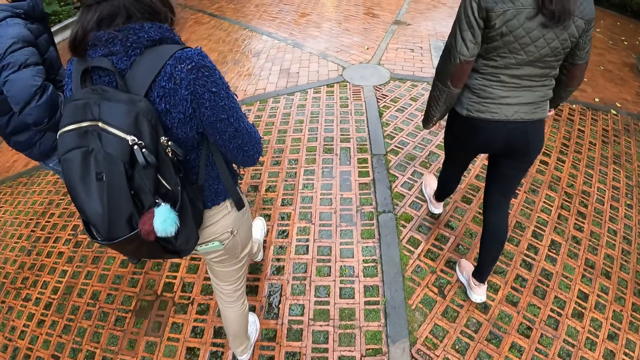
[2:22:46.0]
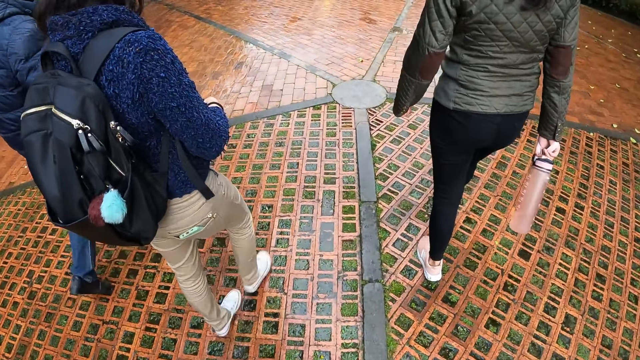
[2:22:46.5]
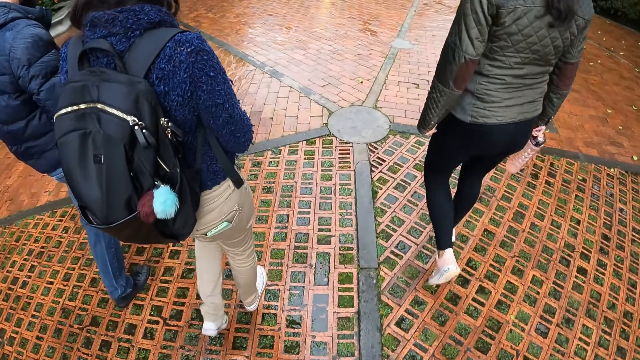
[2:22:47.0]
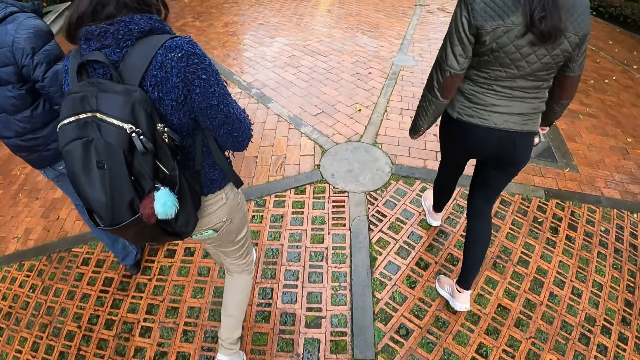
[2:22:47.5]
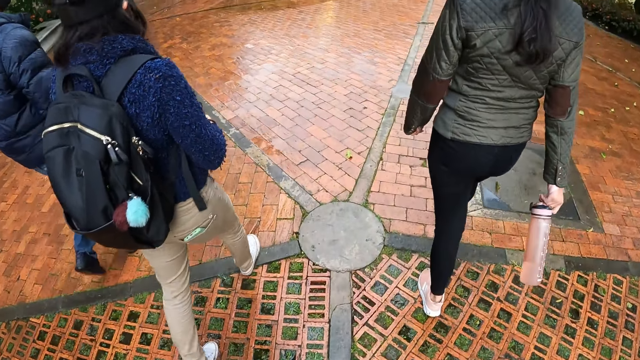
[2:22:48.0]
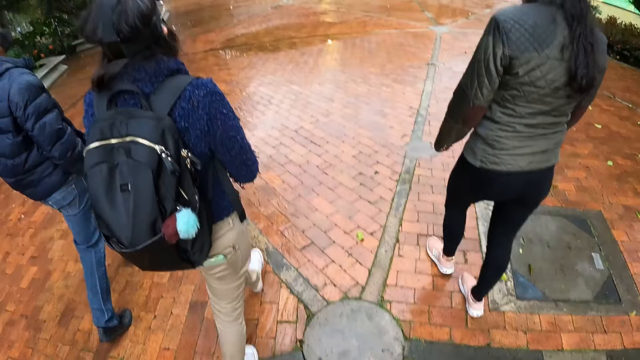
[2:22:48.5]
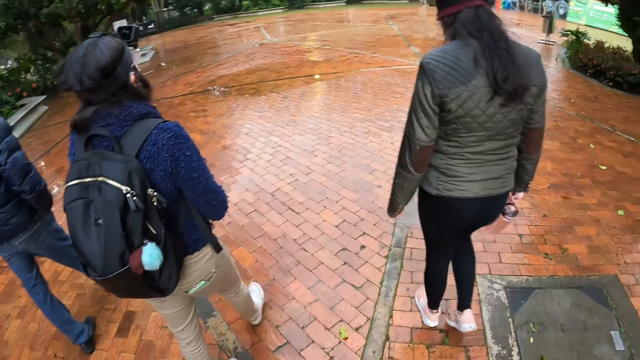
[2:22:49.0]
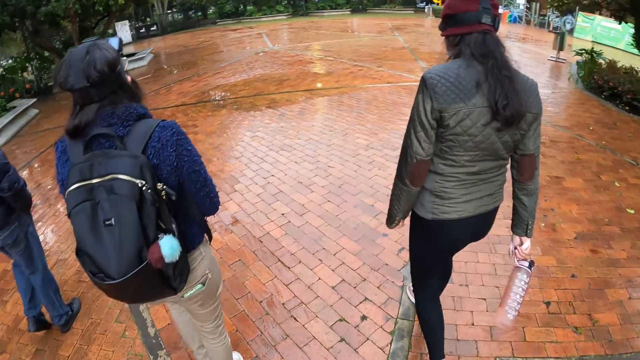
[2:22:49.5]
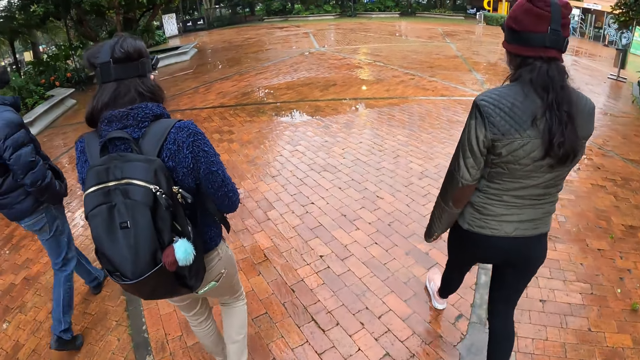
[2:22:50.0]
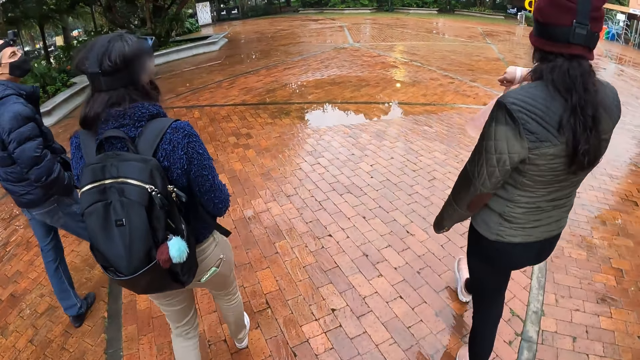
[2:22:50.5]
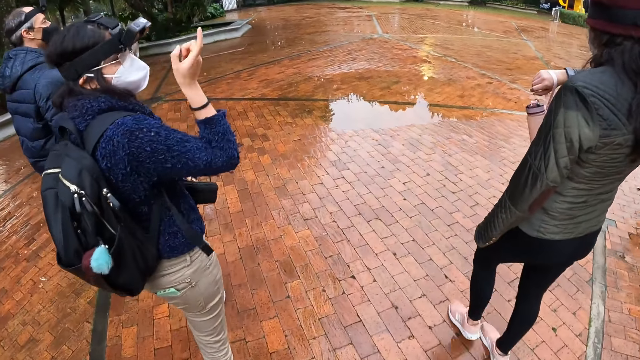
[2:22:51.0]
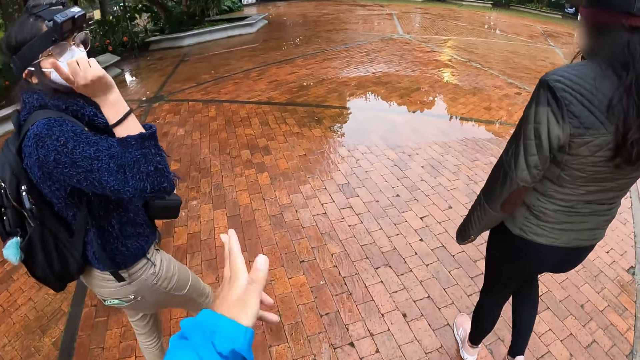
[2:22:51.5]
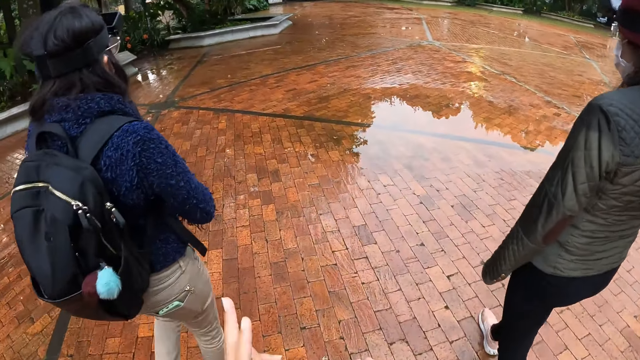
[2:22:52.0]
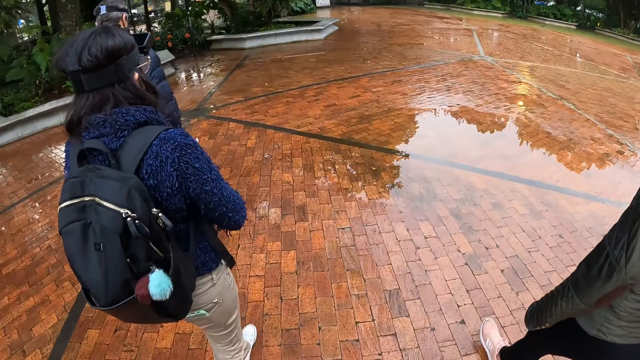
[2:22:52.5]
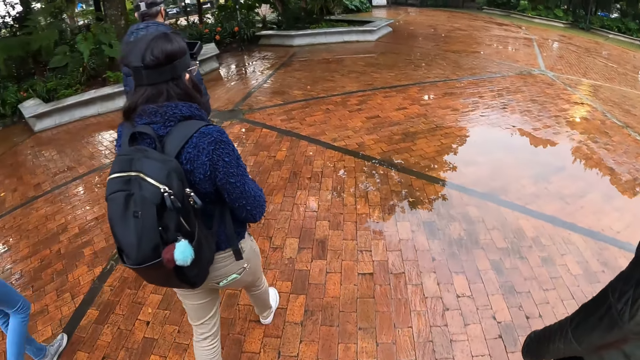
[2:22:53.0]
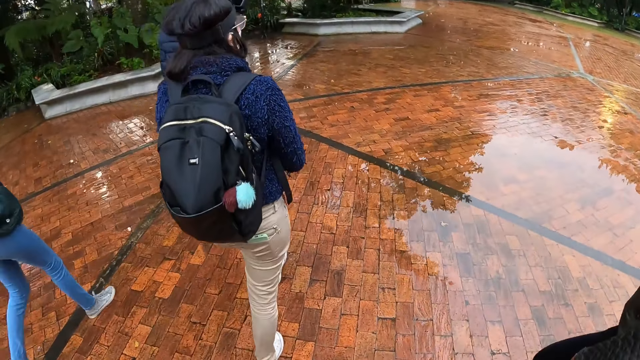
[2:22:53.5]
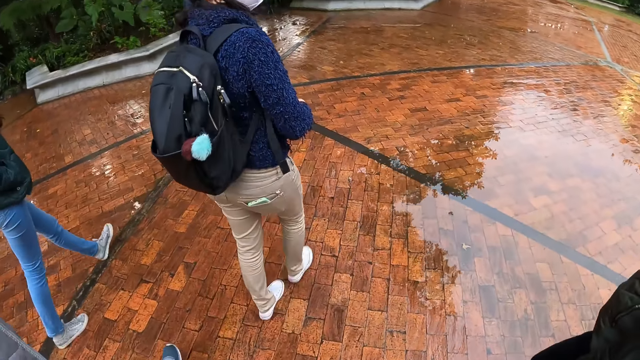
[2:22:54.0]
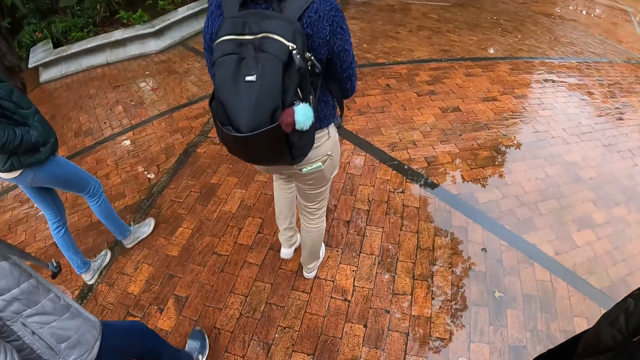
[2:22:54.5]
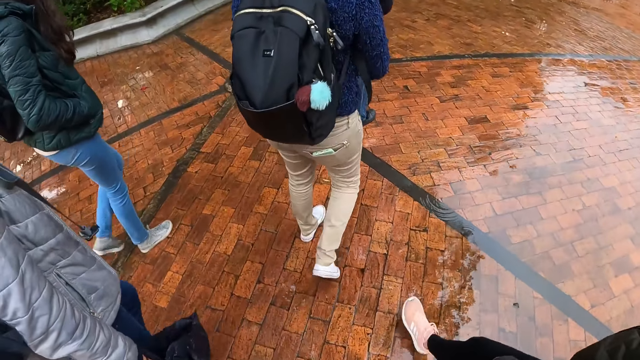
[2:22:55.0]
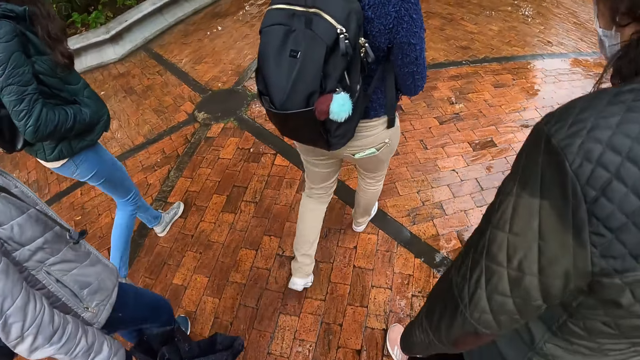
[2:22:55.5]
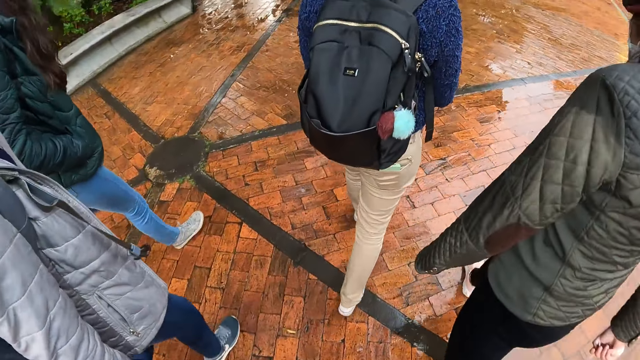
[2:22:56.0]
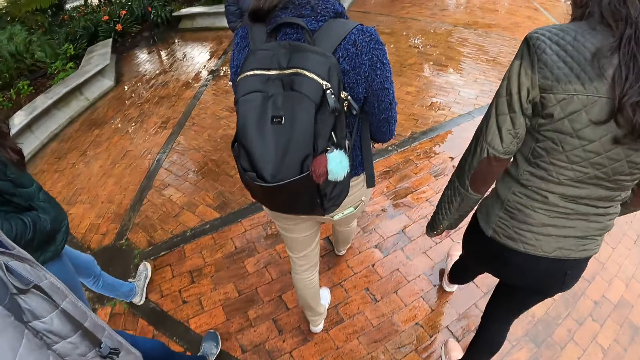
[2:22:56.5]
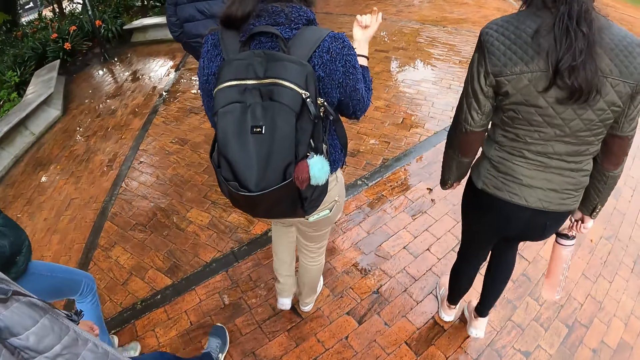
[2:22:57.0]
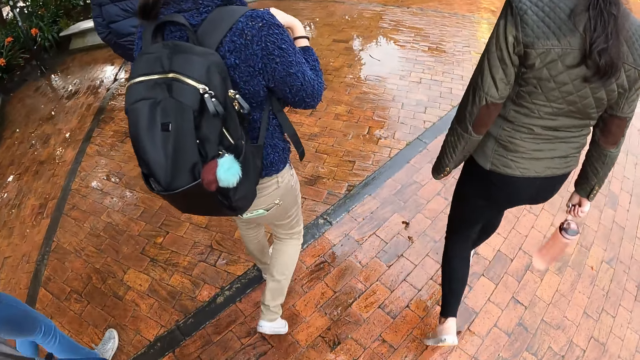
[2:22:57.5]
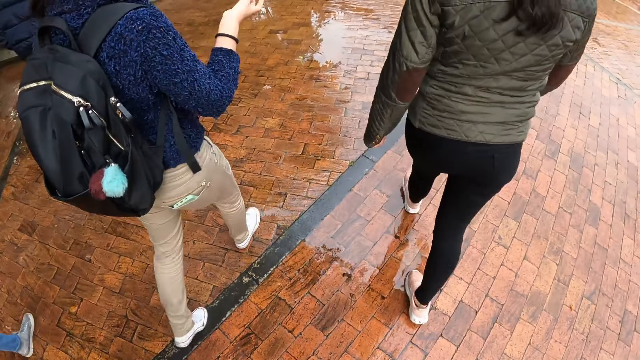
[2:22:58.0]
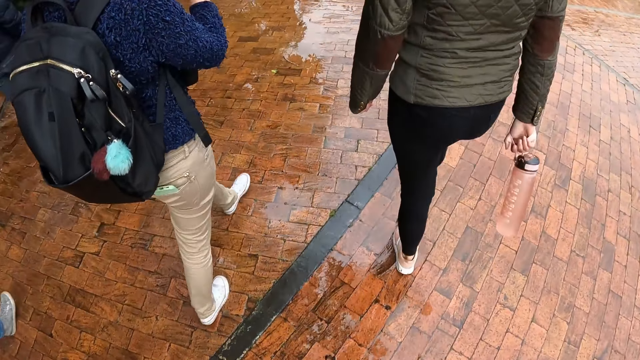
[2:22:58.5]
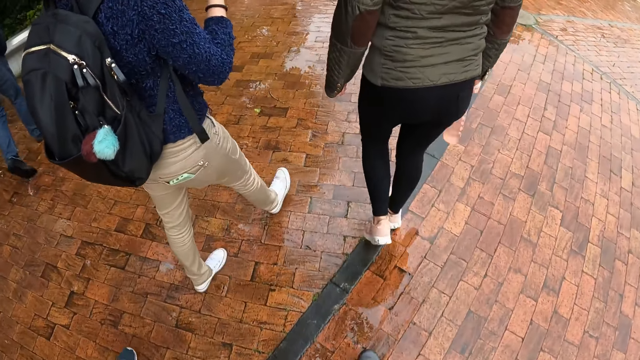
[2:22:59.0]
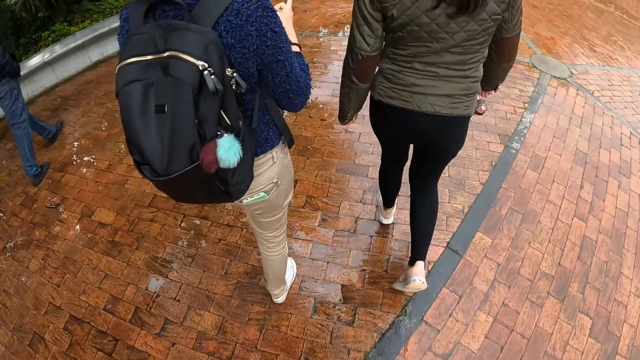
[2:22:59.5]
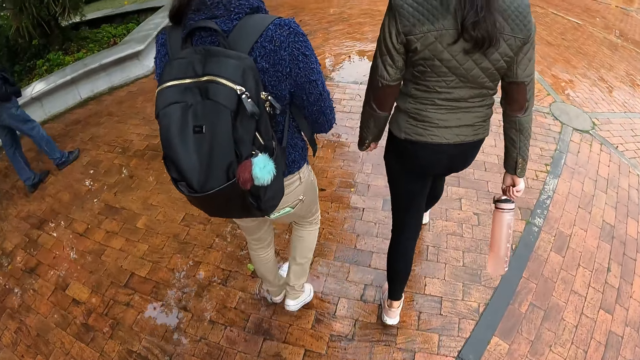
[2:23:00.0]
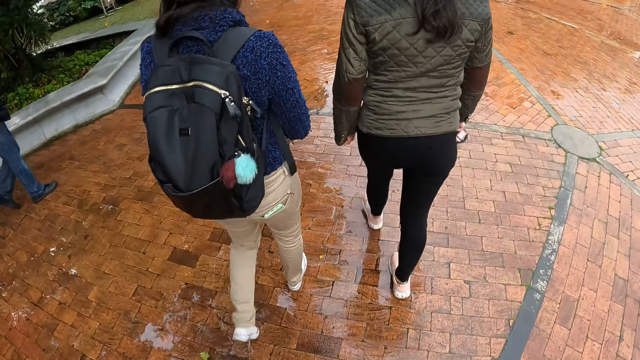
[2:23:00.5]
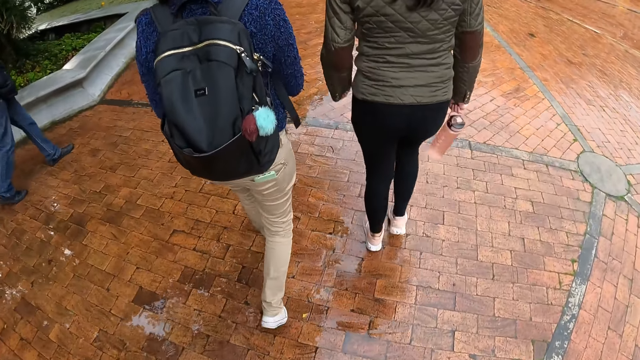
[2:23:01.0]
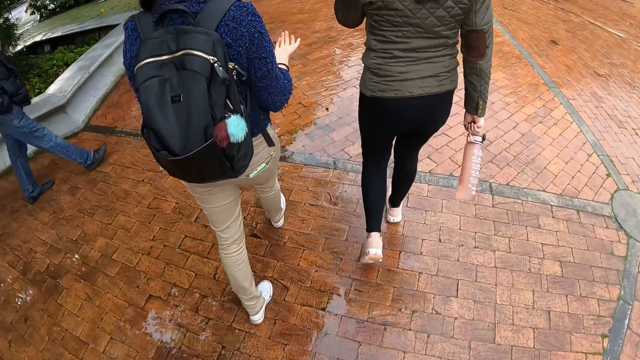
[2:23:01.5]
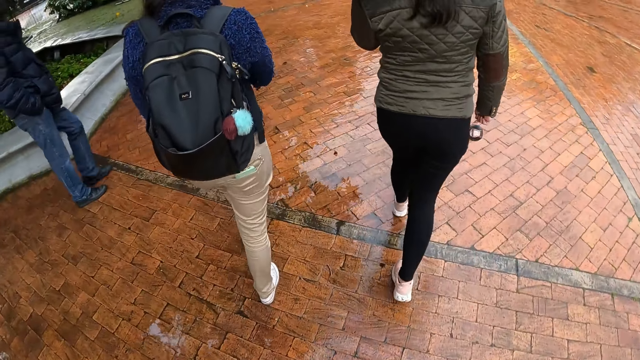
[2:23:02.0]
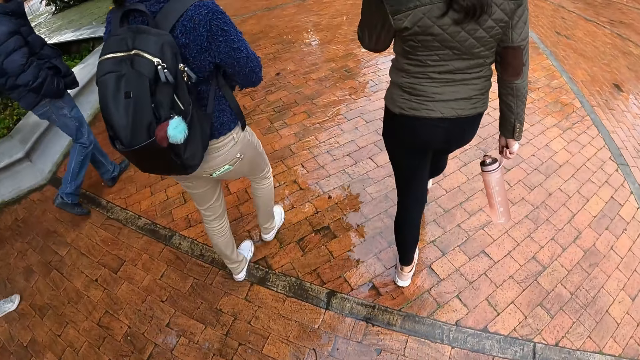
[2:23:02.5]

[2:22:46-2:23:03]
A woman interacts with the camera wearer. Someone gestures to the camera wearer. The camera wearer gestures with the hands. The woman interacts with another woman. Someone gestures.

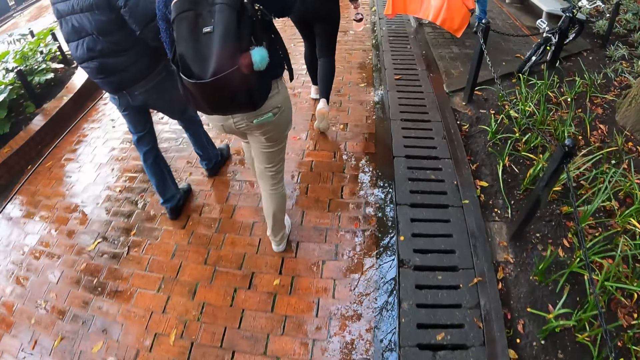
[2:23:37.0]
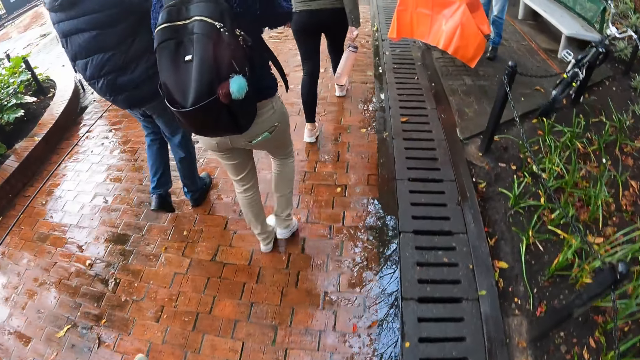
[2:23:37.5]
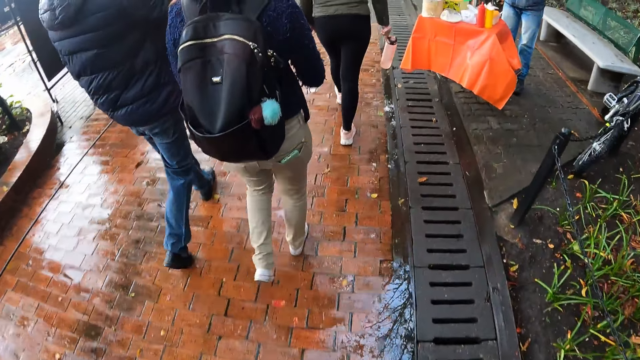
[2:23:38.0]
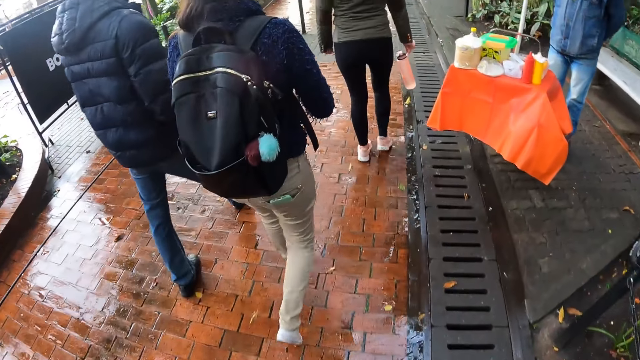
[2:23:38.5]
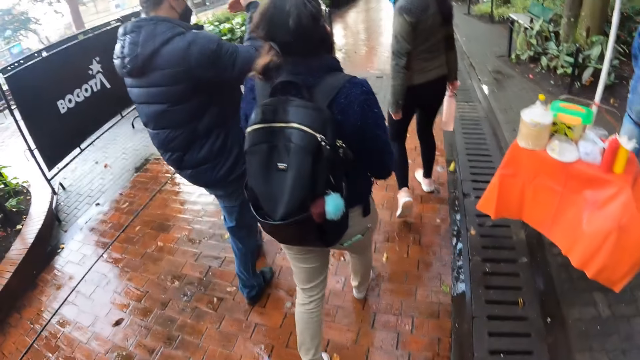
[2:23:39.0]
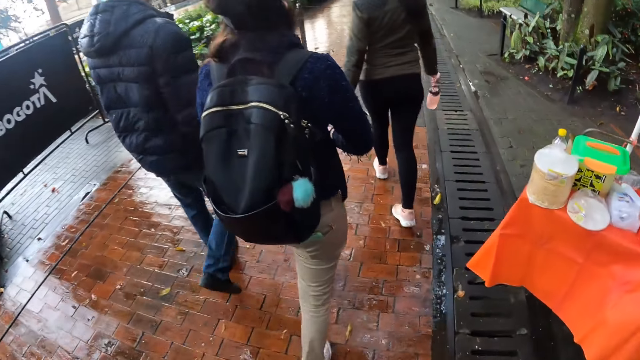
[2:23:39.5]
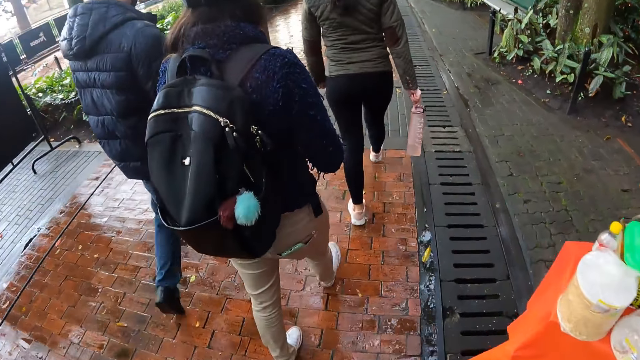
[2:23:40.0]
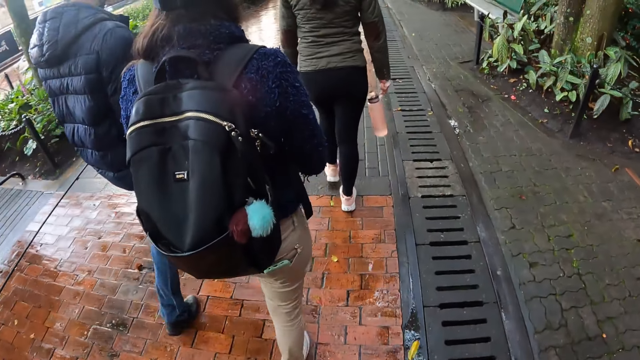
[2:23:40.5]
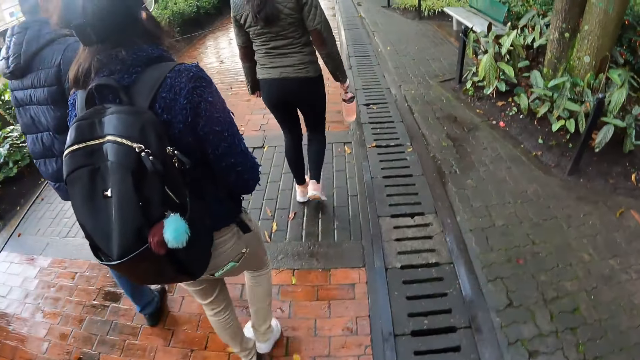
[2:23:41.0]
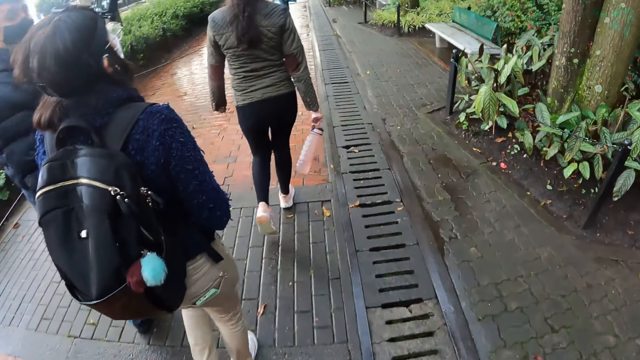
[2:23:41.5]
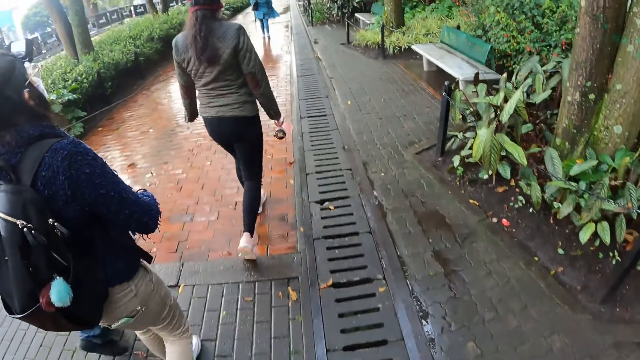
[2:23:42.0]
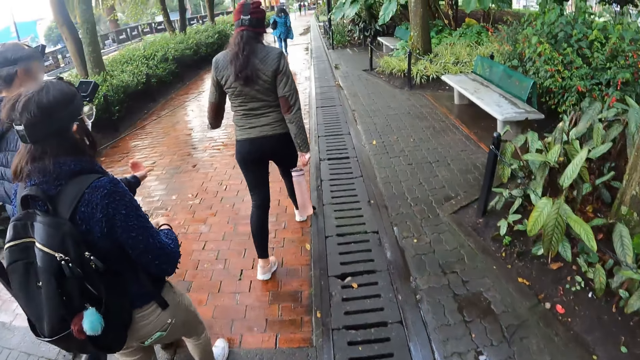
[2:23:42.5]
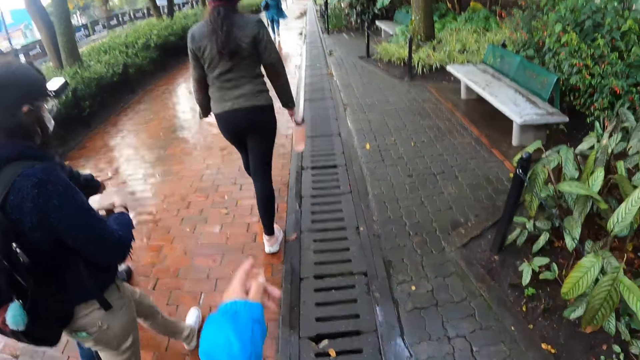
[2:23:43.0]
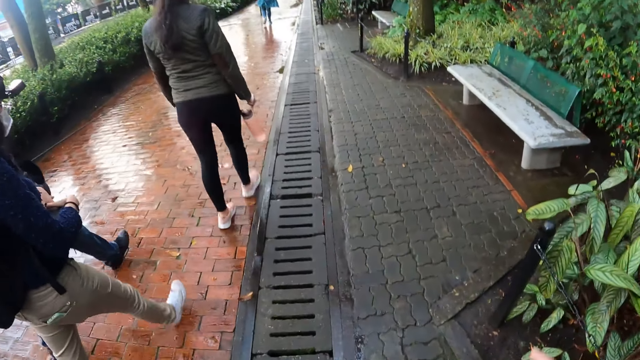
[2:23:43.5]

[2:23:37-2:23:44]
A man interacts with a woman. The man gestures with the hand.
